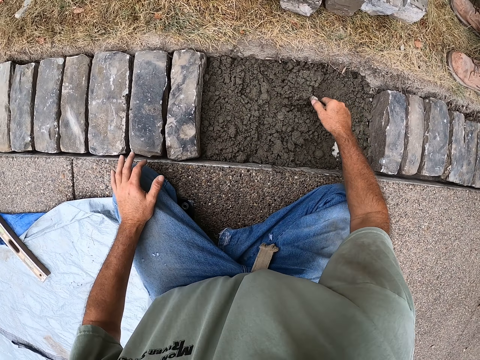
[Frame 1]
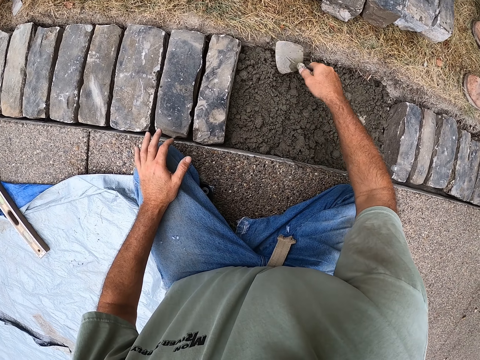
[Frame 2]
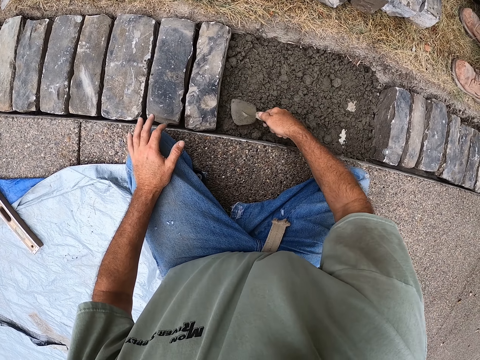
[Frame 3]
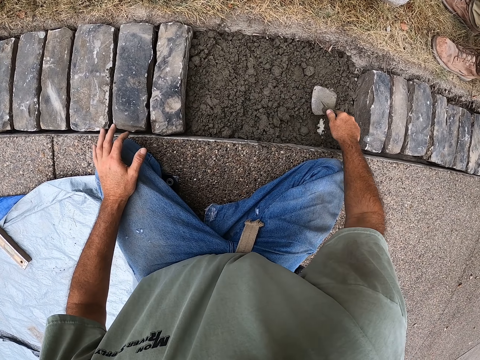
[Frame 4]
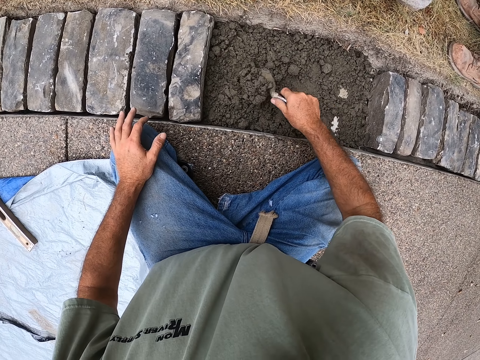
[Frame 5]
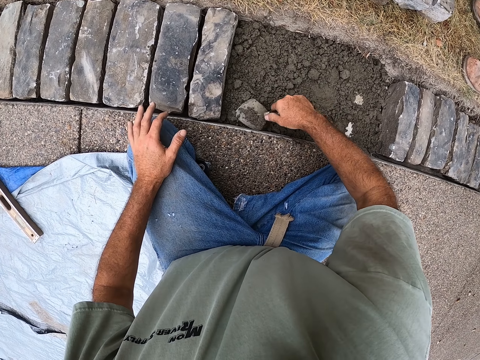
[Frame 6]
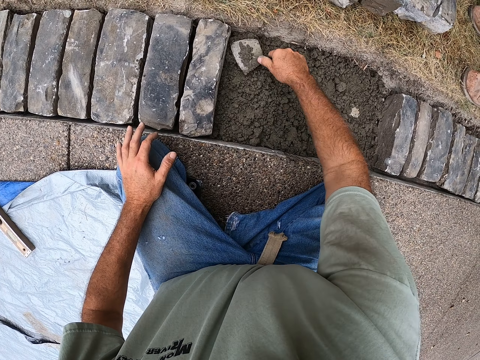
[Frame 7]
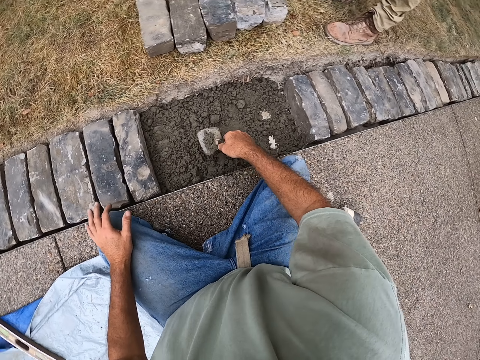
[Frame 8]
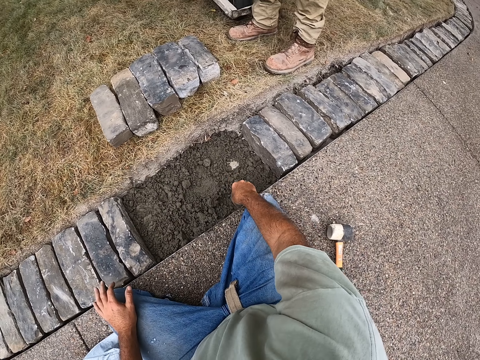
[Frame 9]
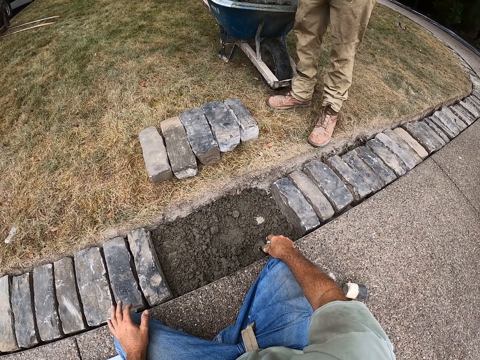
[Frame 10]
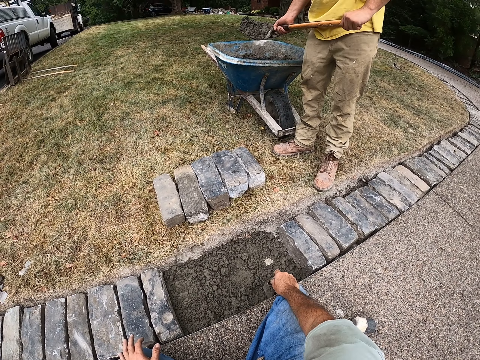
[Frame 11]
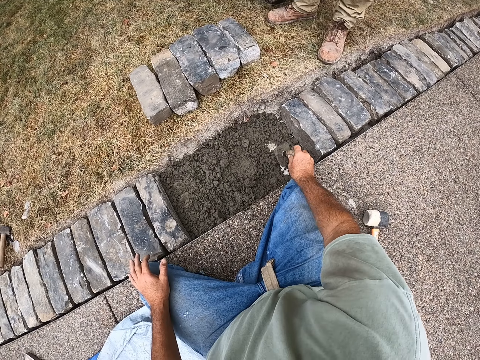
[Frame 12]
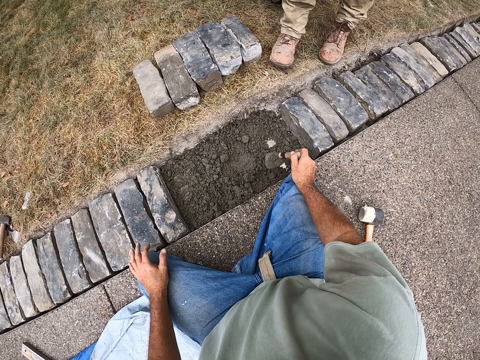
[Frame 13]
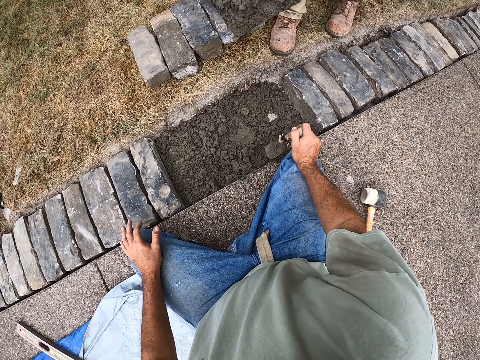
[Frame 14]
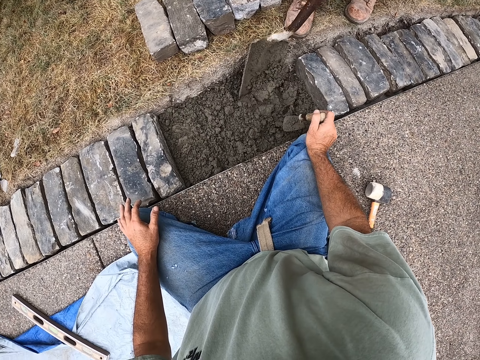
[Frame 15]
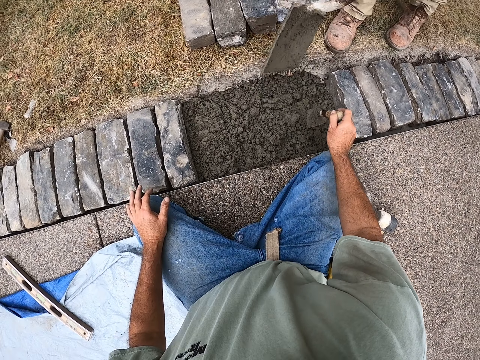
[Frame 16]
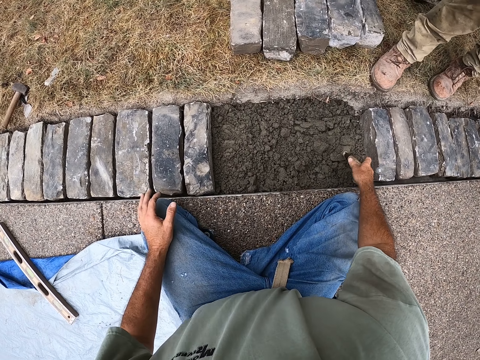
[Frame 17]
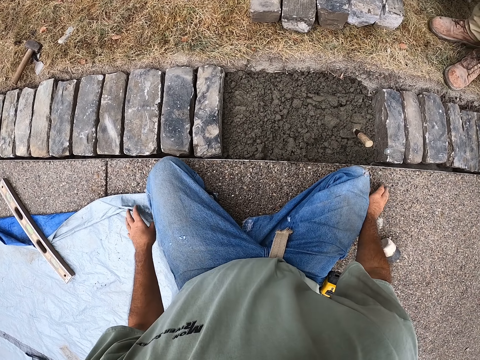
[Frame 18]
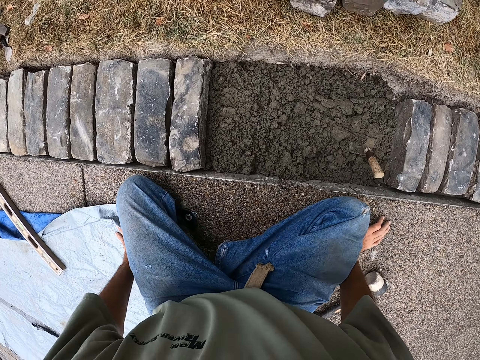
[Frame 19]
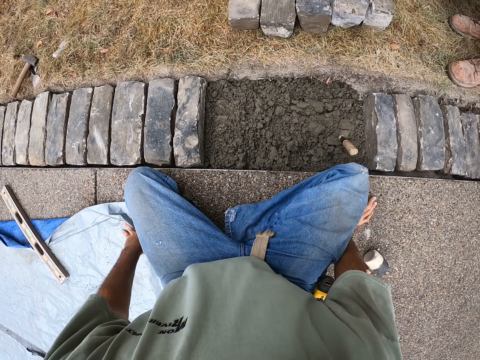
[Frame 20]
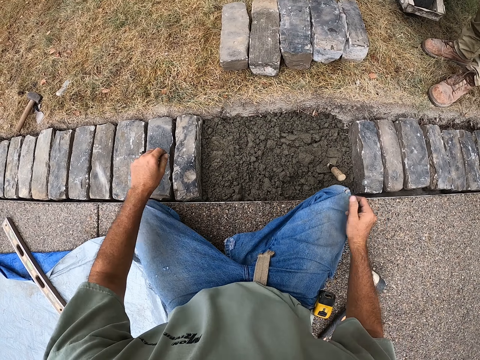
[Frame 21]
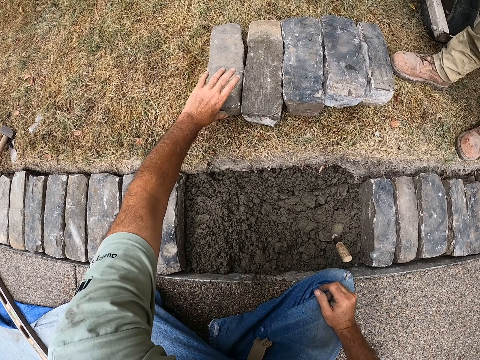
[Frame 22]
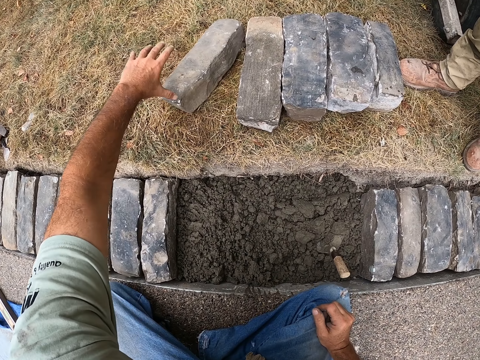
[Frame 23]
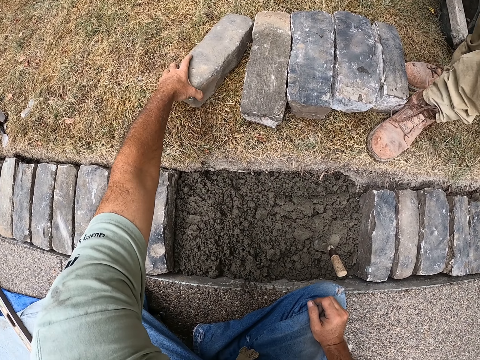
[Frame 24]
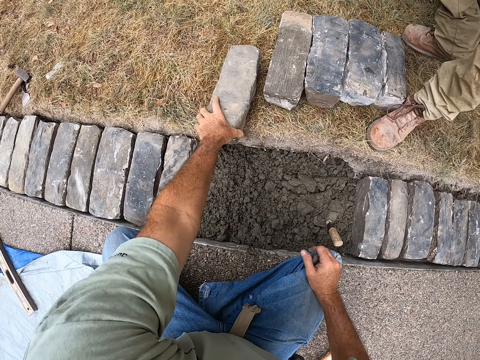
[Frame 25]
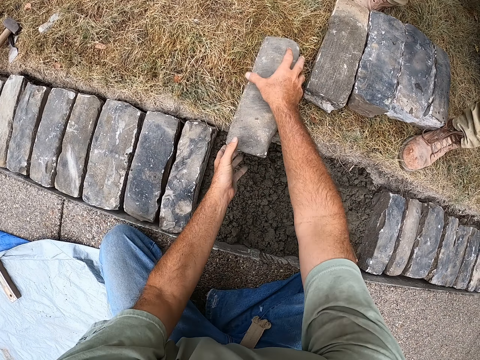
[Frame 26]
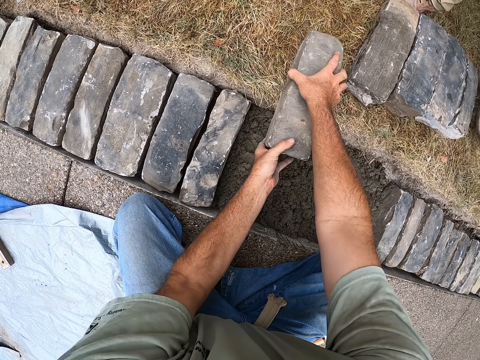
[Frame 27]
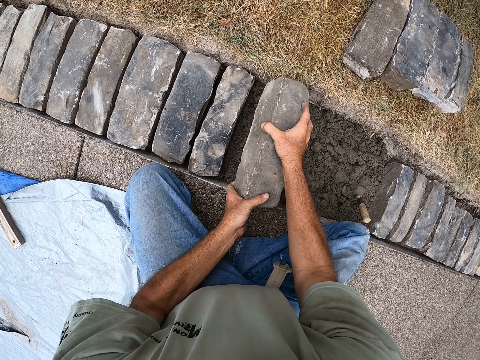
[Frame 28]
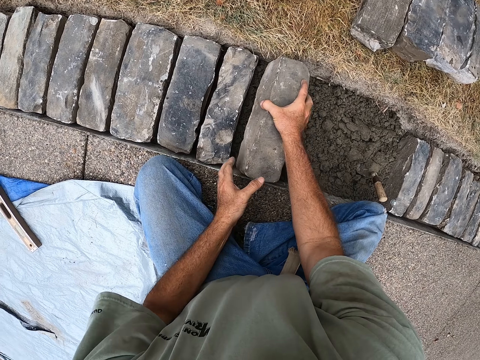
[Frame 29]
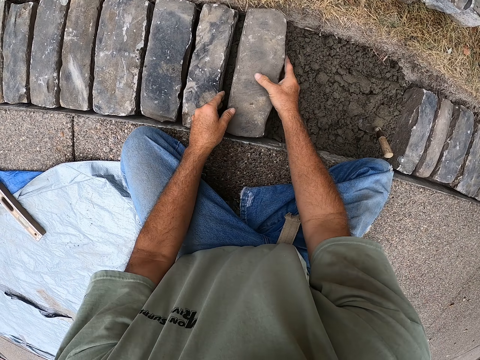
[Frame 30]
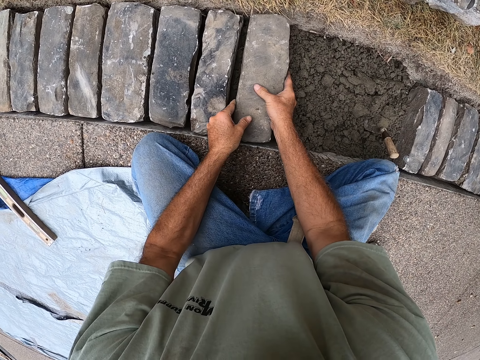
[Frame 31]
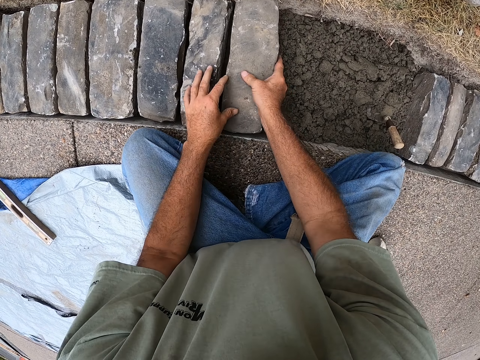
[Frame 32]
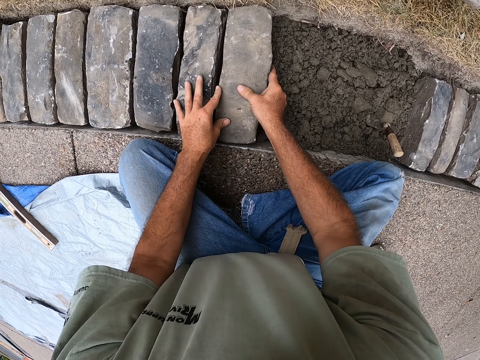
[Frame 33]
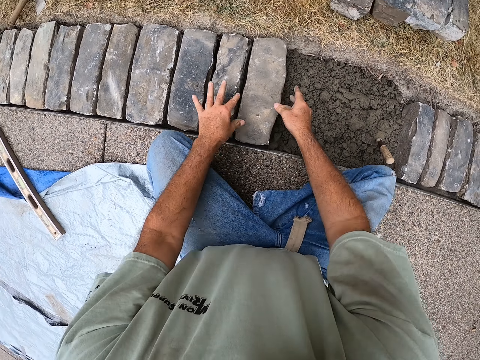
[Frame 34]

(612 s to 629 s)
A man pours the sand in the hole with a spade. The camera wearer pierces the brick trowel in the sand. He moves his body. He takes the brick from the ground. He puts the brick in the hole with sand, on the cement.

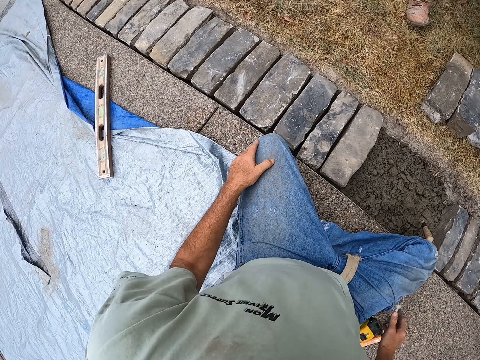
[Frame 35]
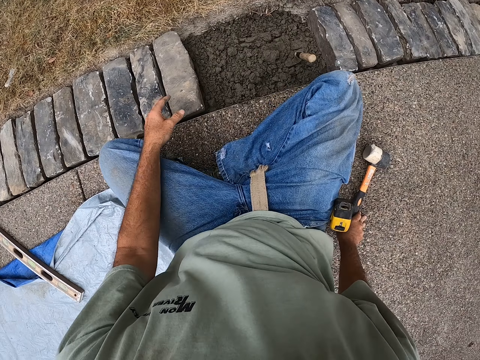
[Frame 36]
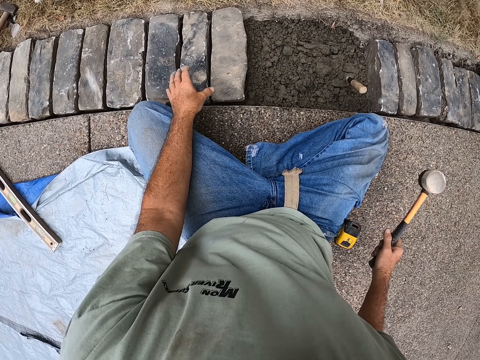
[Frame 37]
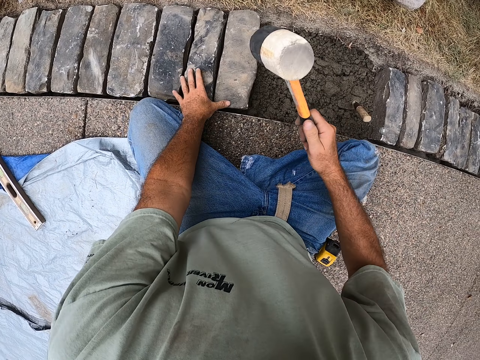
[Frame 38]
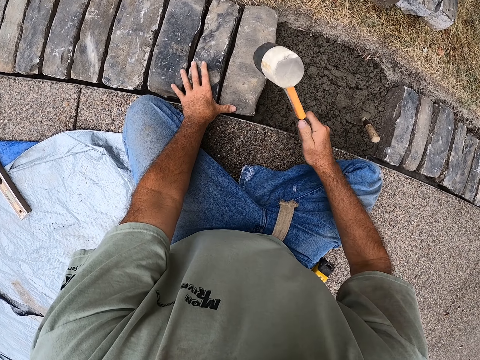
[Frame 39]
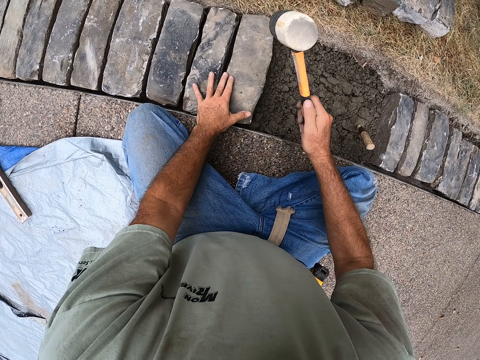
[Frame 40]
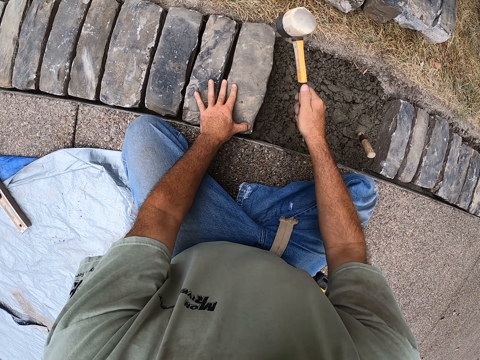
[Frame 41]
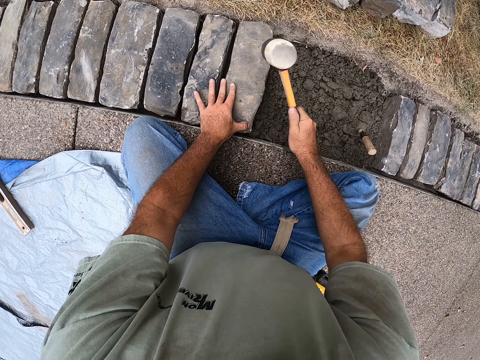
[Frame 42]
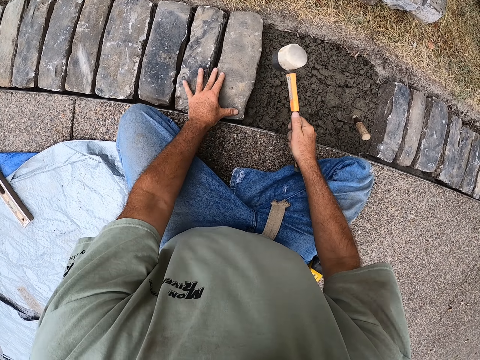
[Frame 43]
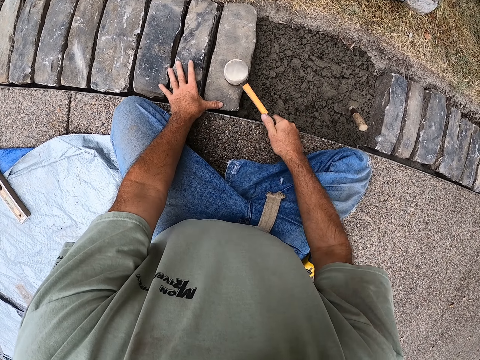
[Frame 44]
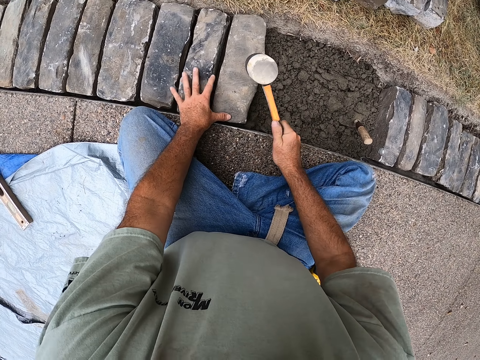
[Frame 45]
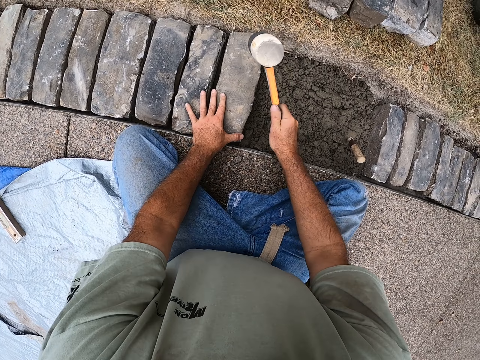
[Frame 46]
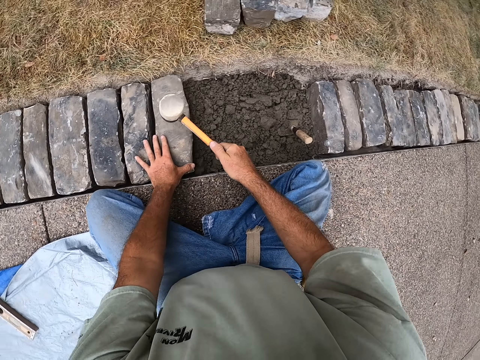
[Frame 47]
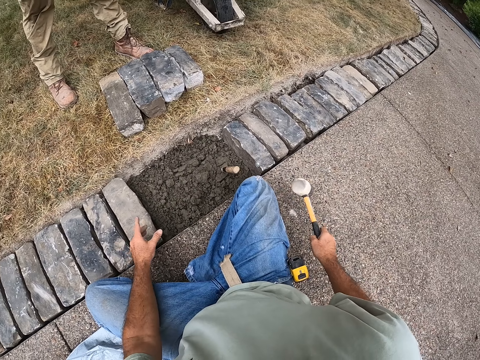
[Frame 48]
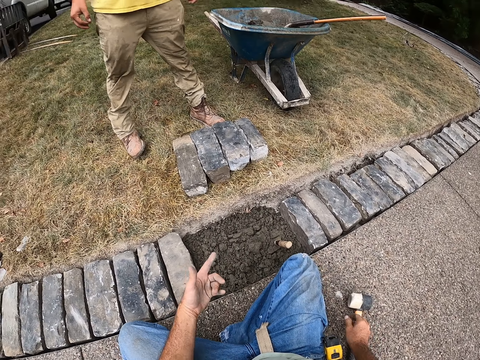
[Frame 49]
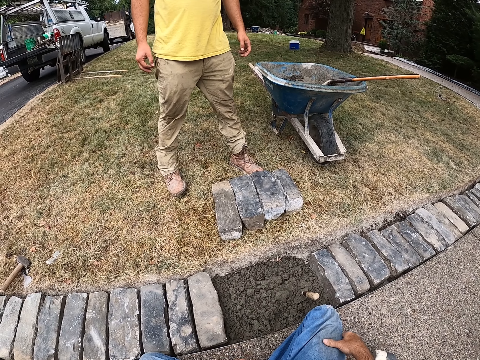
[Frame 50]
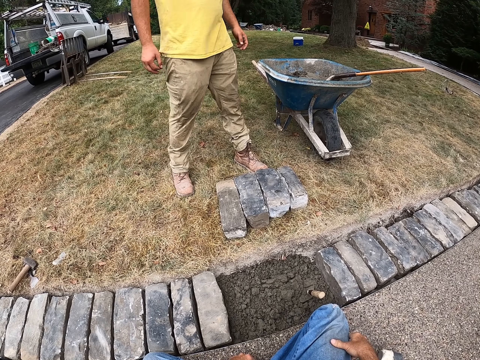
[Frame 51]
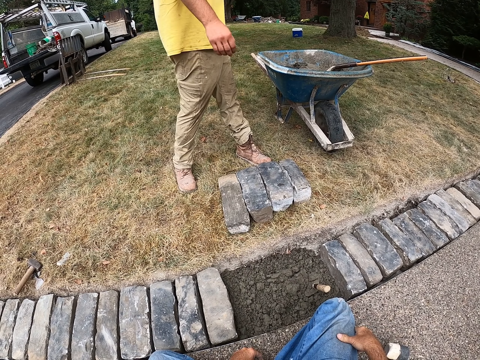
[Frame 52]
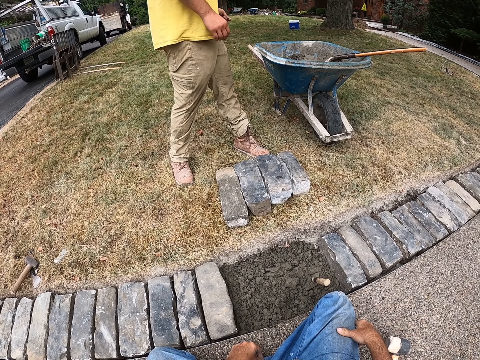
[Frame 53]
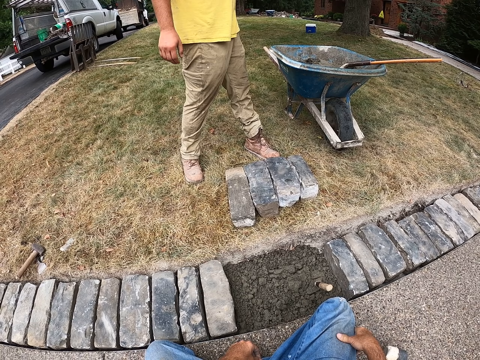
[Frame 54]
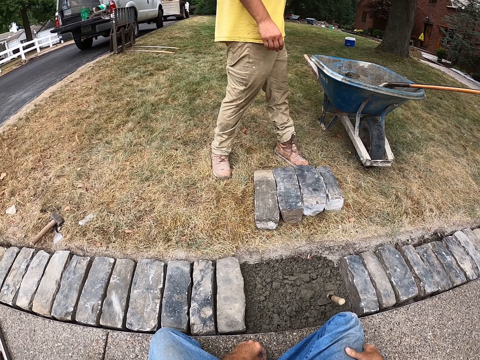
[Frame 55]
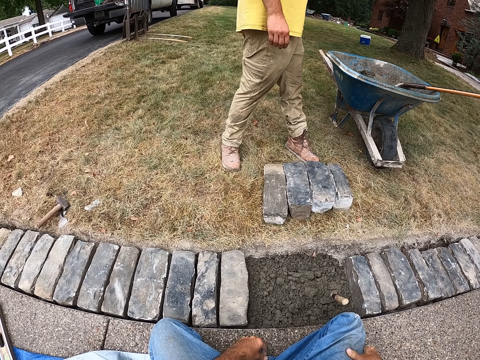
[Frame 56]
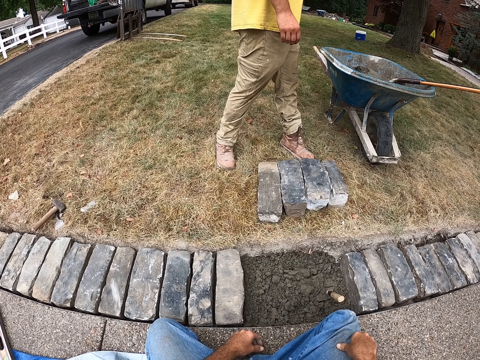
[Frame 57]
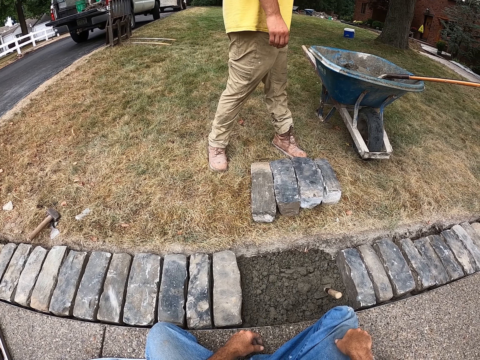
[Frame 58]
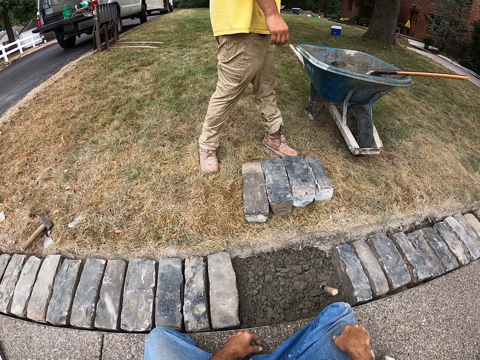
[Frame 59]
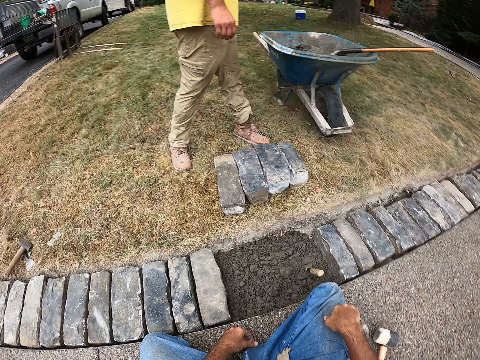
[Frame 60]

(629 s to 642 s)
The camera wearer takes the mallet from the ground and hits the brick with the mallet. They put the mallet on the ground.
